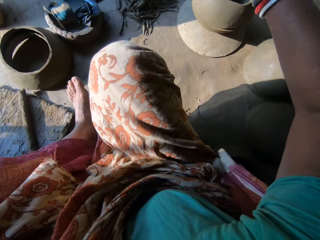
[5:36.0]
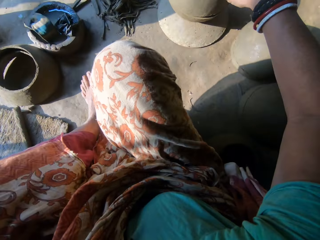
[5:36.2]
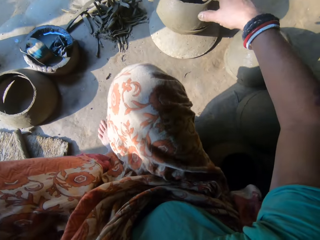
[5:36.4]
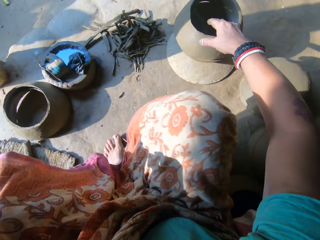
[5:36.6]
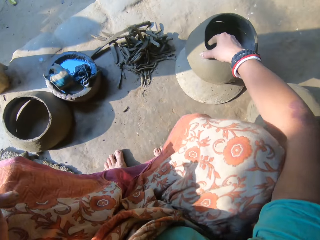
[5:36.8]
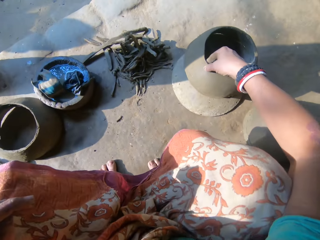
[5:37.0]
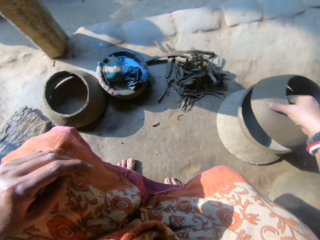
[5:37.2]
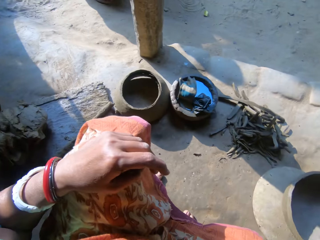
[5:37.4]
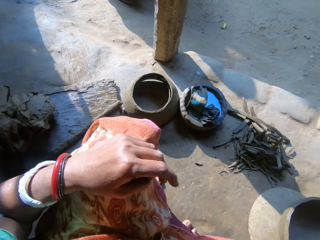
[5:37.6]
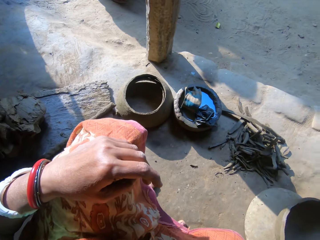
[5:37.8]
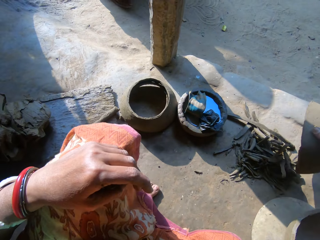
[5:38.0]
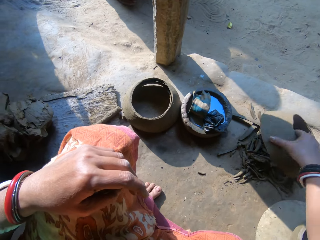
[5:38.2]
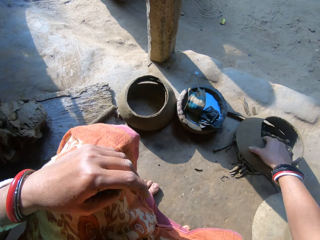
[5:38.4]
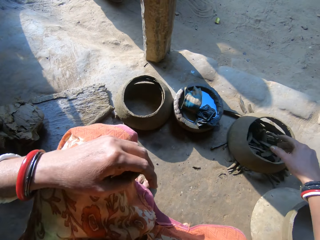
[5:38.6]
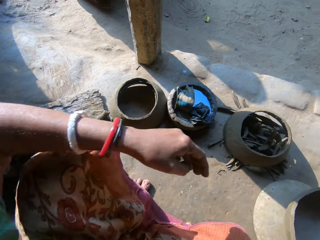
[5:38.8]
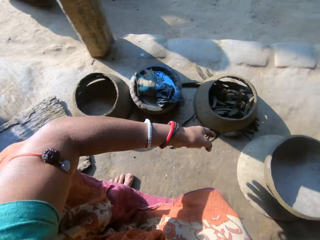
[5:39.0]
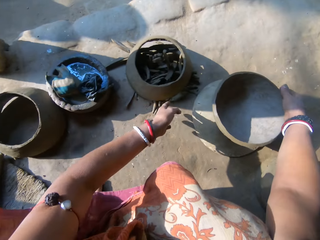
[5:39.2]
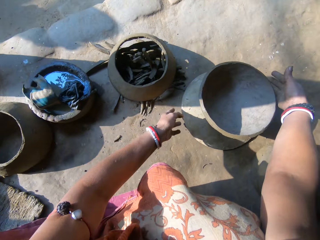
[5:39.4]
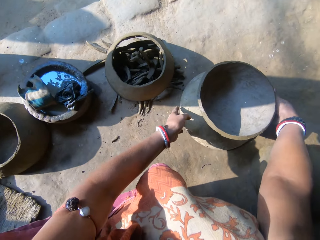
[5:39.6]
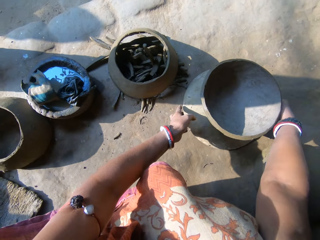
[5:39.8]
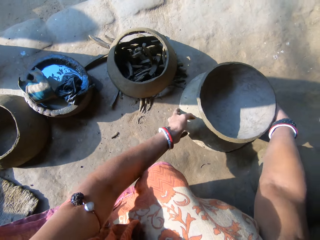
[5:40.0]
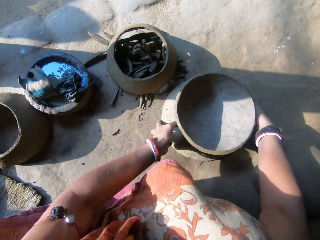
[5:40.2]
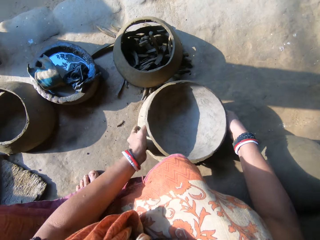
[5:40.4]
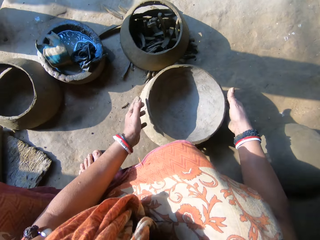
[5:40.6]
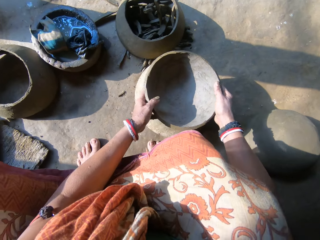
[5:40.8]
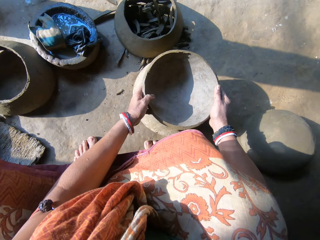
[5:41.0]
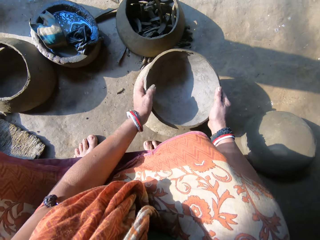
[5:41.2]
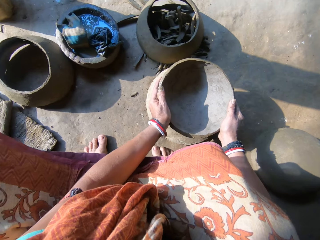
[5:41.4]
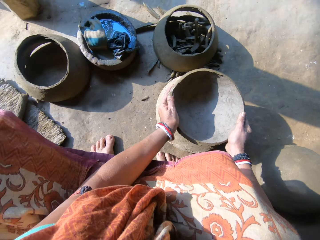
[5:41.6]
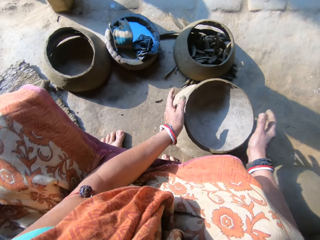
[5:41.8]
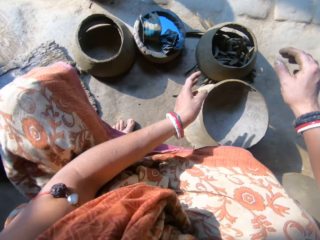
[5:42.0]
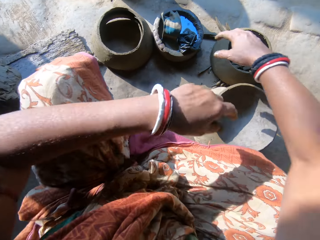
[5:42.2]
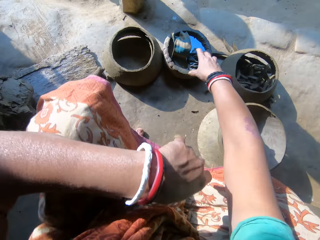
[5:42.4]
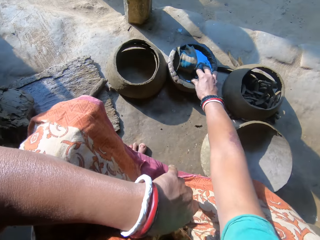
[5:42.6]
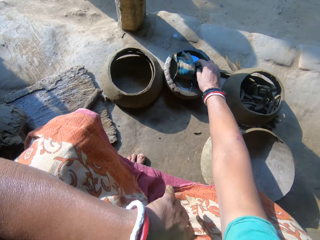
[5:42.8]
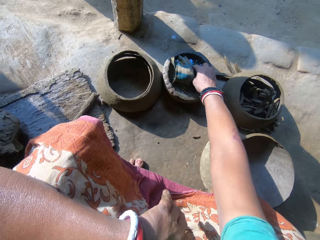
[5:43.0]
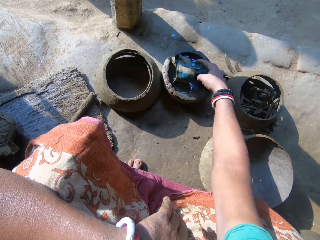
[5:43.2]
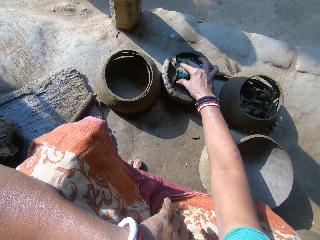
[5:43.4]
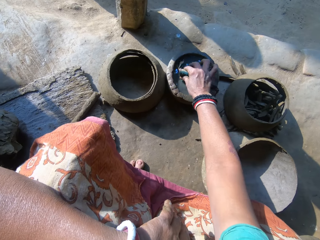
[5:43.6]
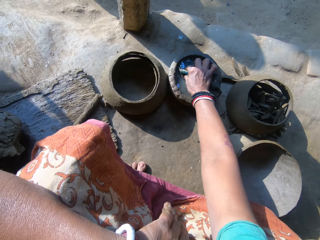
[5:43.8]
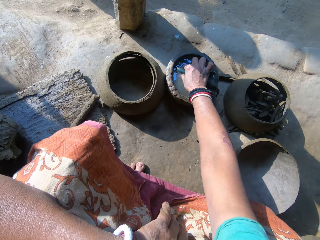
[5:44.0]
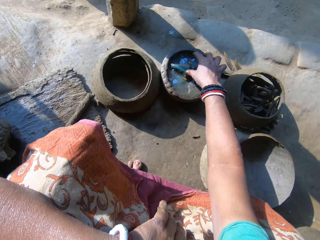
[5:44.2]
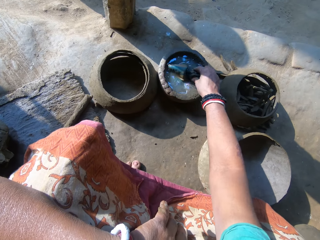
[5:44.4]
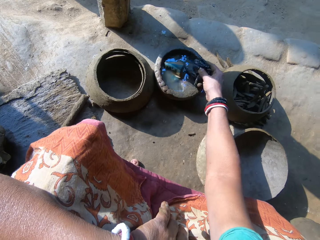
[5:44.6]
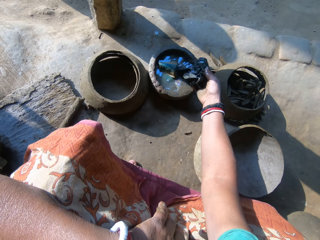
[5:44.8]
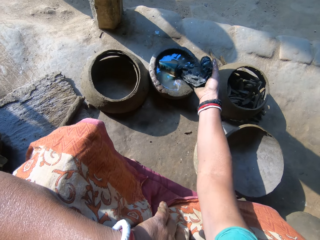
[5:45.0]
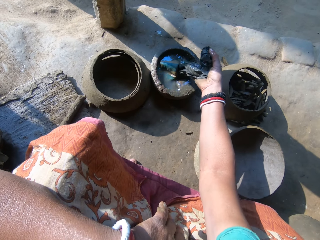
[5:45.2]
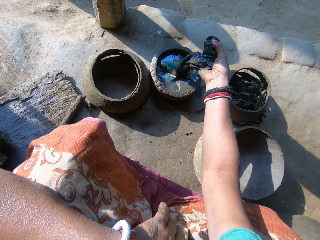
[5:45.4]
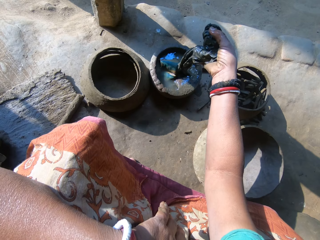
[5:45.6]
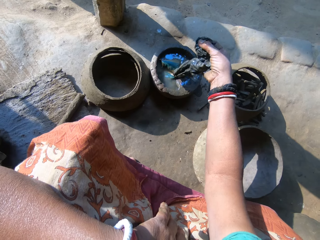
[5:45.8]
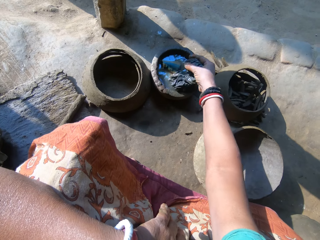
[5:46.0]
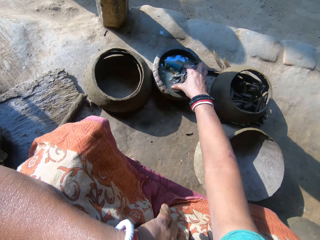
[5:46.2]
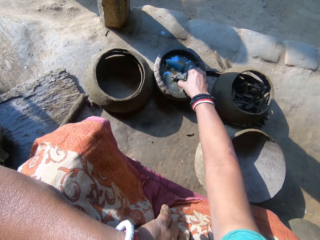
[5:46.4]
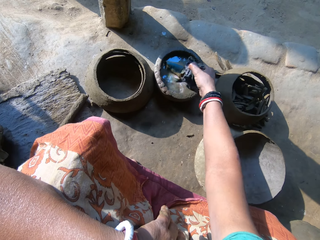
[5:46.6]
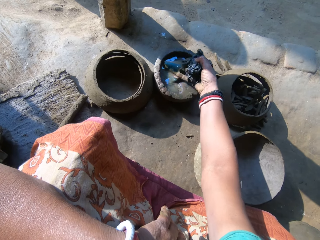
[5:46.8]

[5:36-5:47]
The camera wearer moves her leg. She removes a ceramic clay or piece of clay pot on another ceramic clay on the floor with her right hand. She drops the ceramic clay on the floor with her right hand. She moves the wood on the floor towards herself. She rotates the piece of clay pot. She holds the ceramic clay on the wood with both hands. She dips her right hand into a mortar containing water. She brings out a napkin or piece of cloth from the water with her right hand.

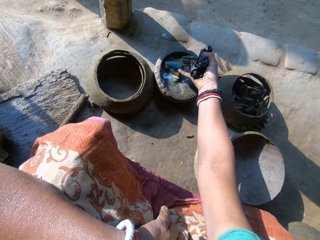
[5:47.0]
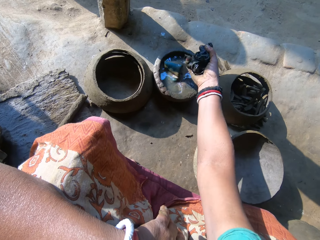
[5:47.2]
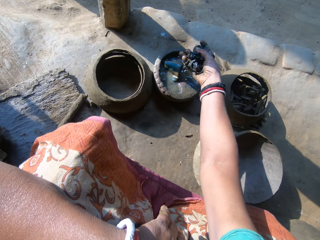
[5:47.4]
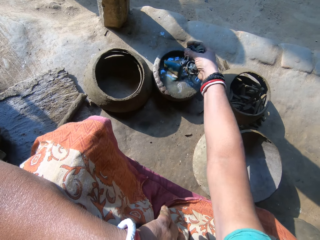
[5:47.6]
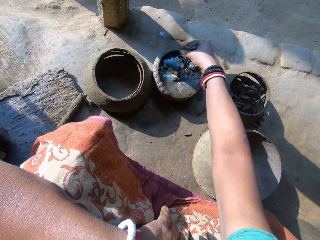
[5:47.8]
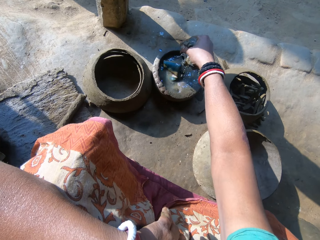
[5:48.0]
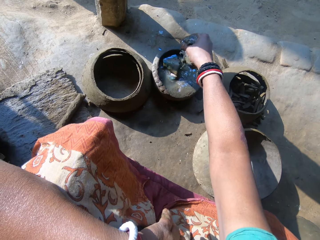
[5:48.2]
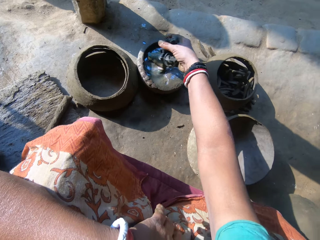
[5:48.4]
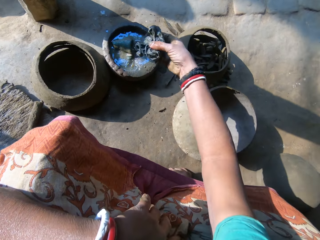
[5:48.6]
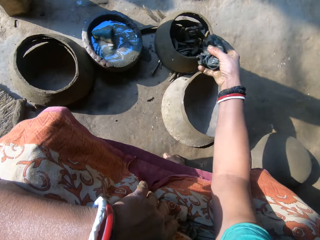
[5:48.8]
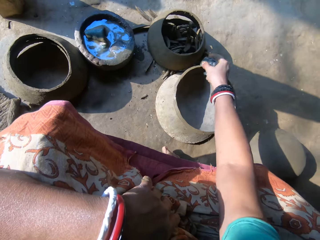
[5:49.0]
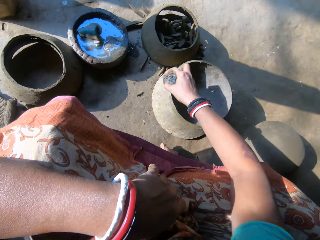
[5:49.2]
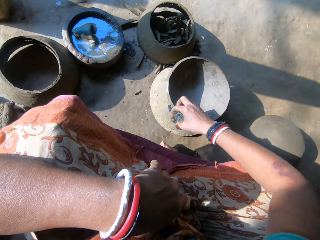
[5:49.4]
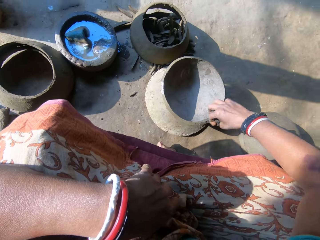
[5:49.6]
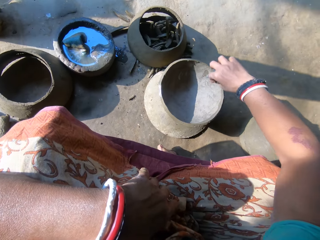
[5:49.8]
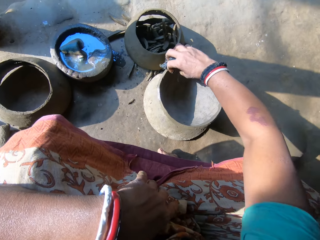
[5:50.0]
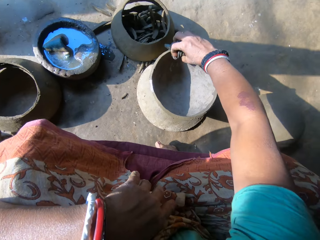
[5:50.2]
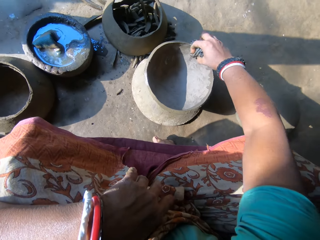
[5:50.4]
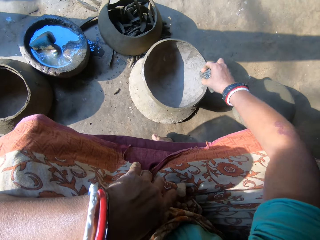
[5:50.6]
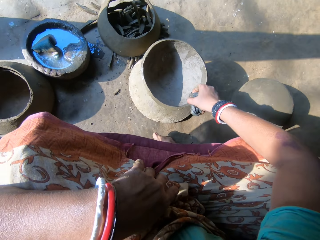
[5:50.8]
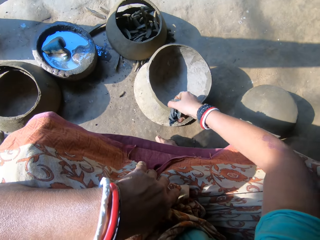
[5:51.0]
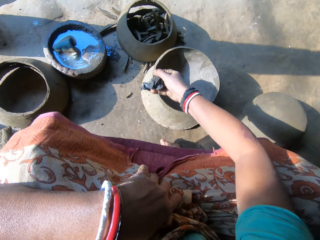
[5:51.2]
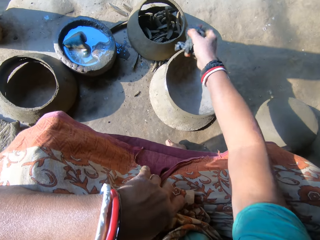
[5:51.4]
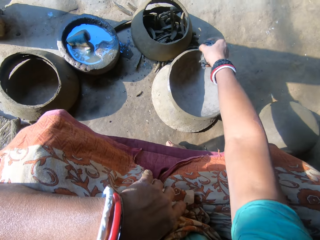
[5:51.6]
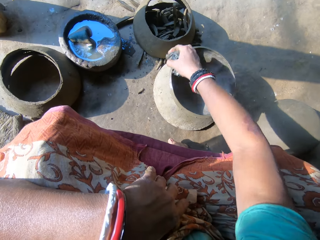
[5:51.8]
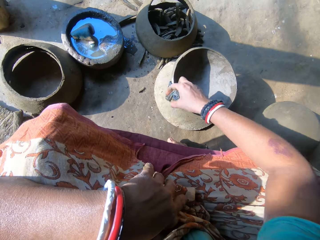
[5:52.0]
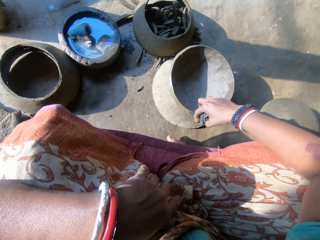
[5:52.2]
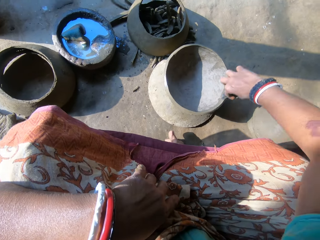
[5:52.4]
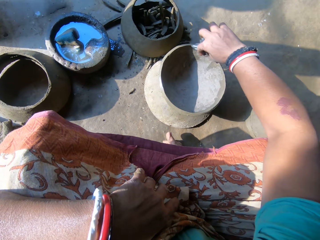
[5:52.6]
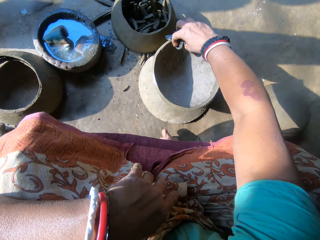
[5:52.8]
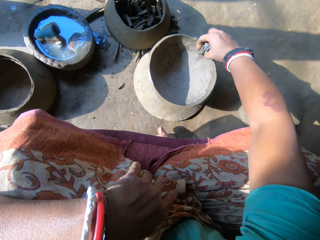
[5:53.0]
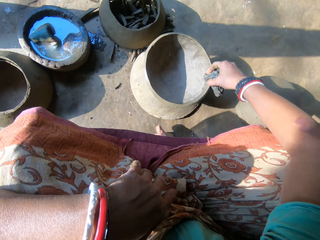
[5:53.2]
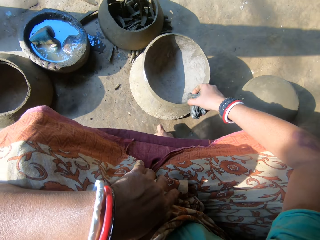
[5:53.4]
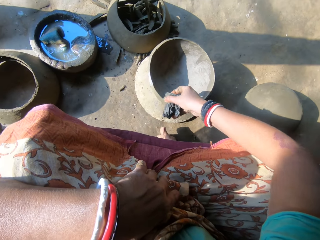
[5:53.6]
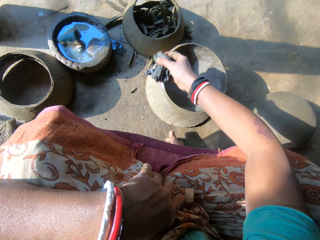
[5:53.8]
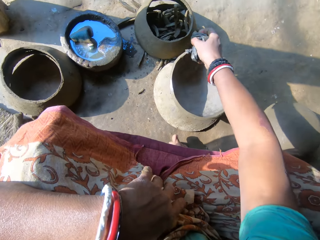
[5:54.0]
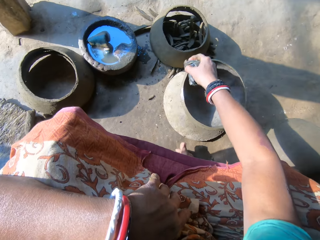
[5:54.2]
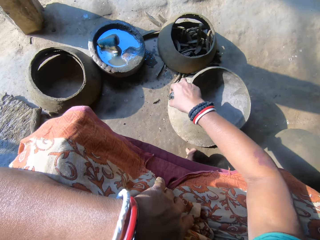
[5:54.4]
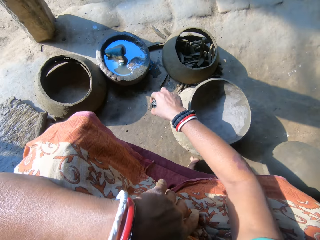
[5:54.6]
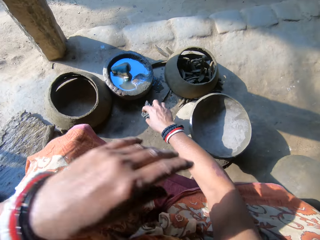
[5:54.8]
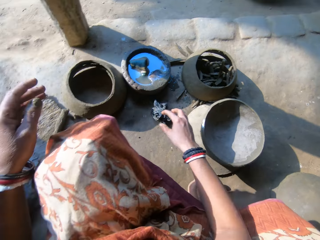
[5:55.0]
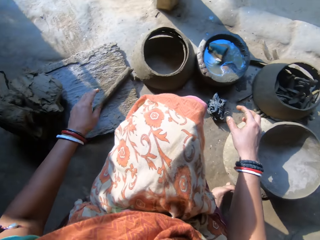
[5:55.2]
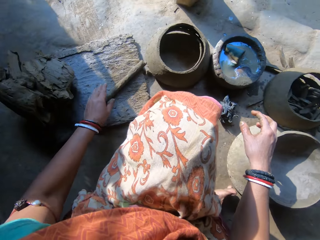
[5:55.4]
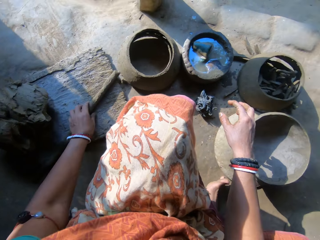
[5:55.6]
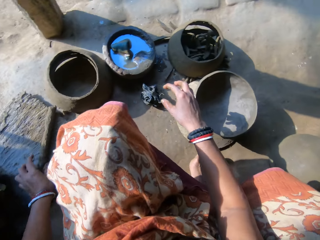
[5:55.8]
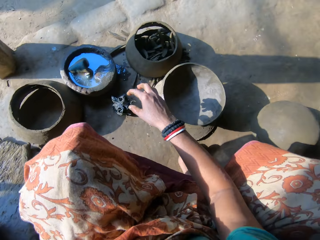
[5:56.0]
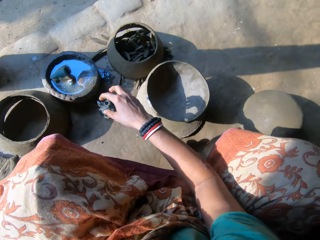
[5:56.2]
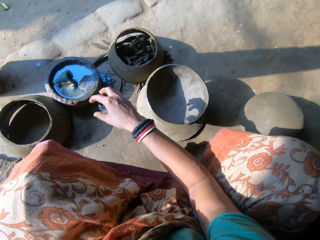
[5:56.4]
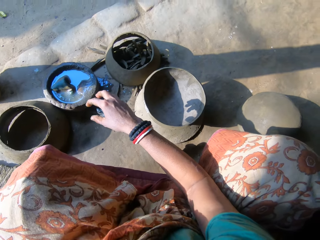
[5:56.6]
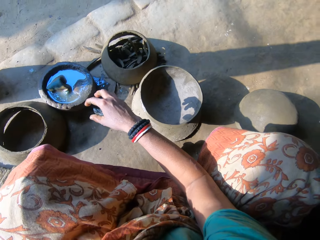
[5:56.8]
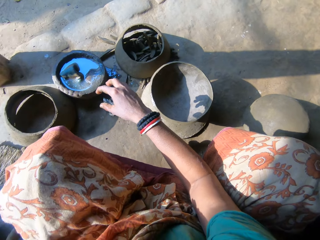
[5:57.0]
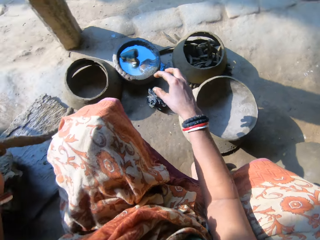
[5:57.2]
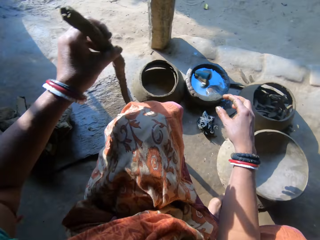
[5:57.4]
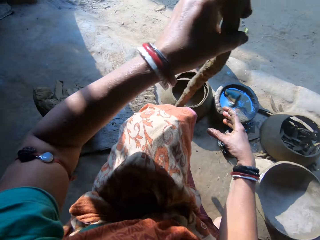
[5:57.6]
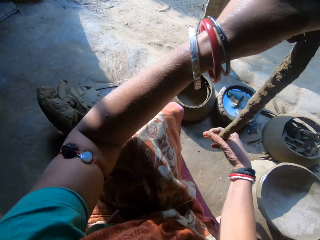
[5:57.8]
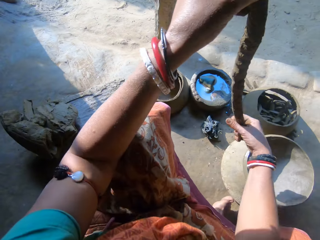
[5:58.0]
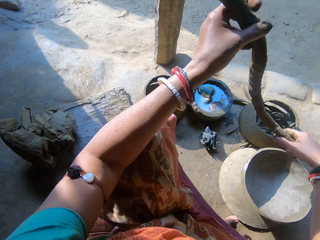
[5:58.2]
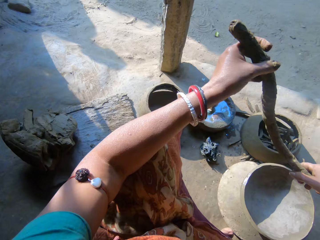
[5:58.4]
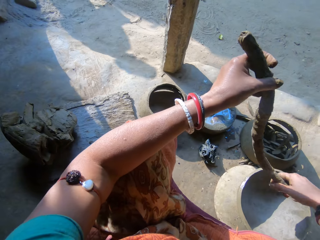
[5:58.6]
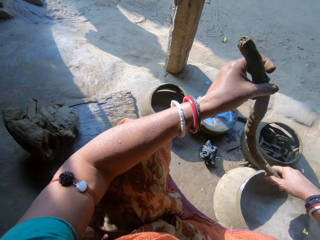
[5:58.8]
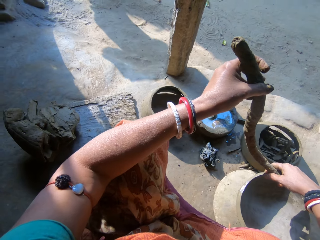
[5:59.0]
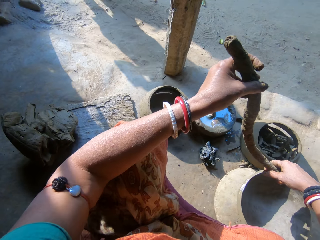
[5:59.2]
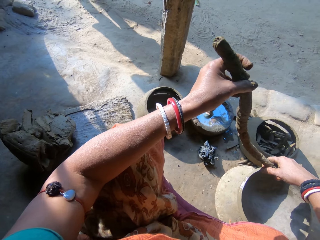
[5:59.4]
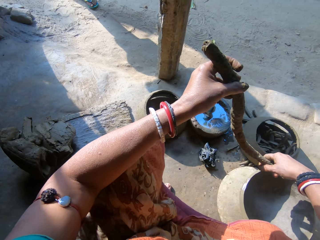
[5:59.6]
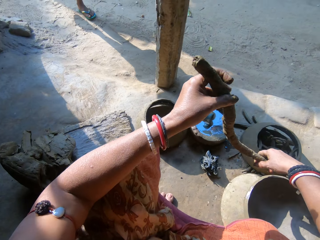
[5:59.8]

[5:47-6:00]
The camera wearer squeezes the napkin with her right hand. She cleans the edge of the ceramic clay with the napkin in her right hand. She throws the napkin in her right hand on the floor. She picks up the clay on the wood with her left hand. She holds the clay with her right hand. She stares at a boy.
